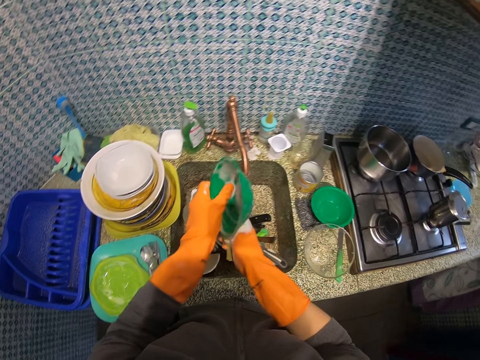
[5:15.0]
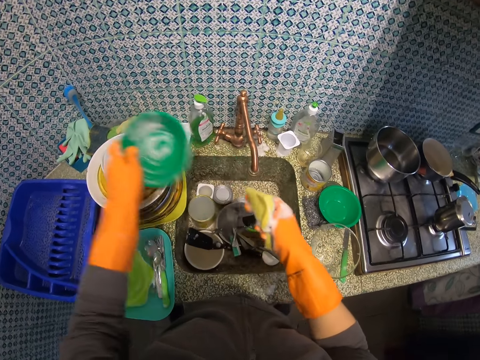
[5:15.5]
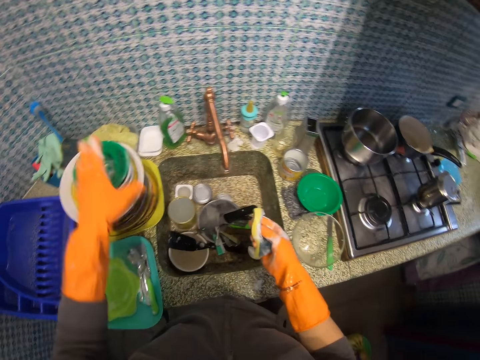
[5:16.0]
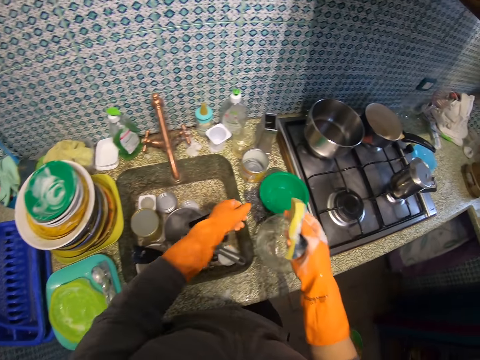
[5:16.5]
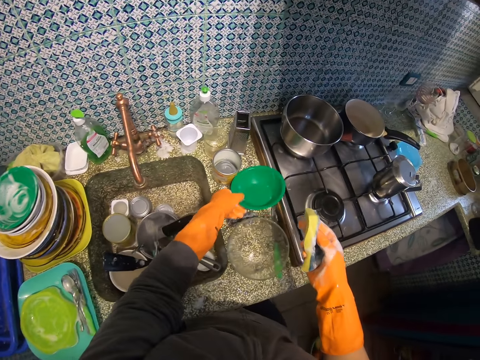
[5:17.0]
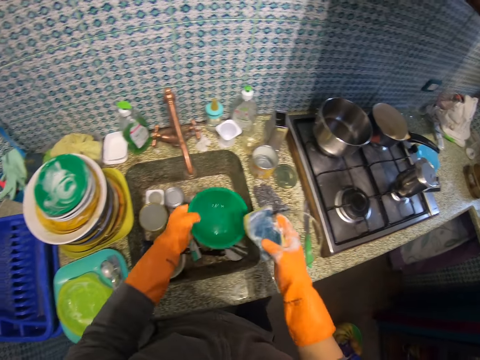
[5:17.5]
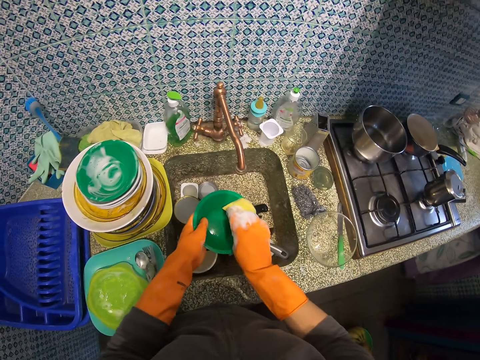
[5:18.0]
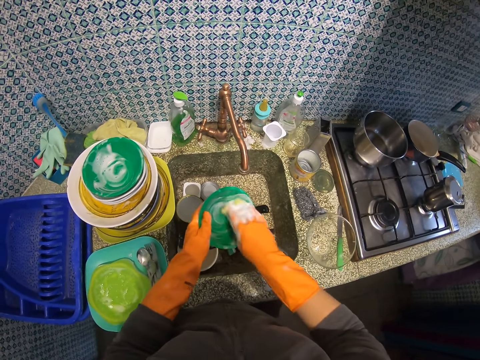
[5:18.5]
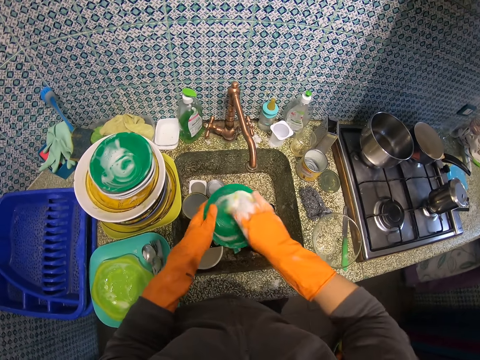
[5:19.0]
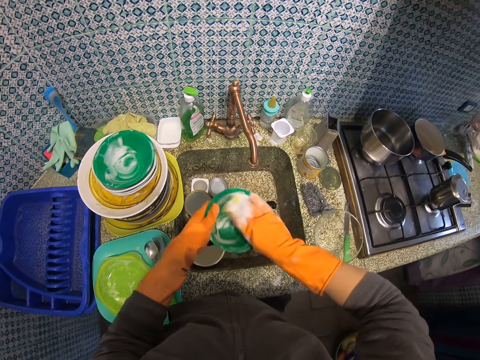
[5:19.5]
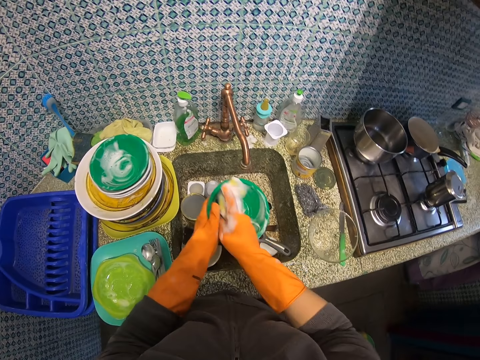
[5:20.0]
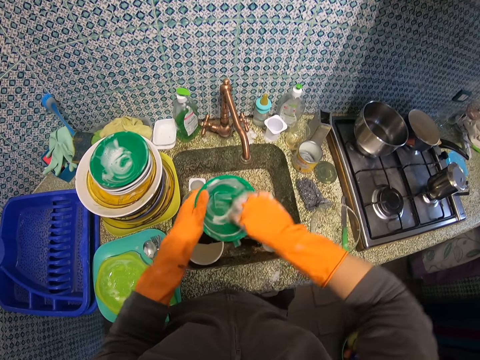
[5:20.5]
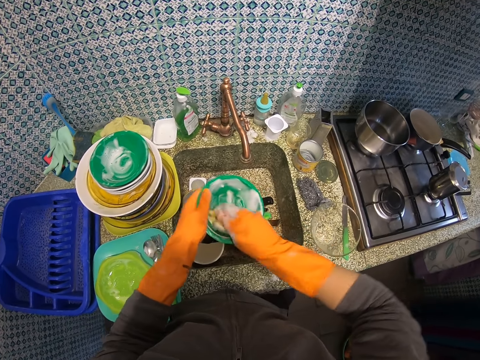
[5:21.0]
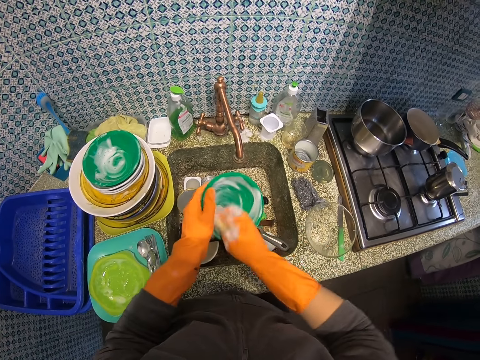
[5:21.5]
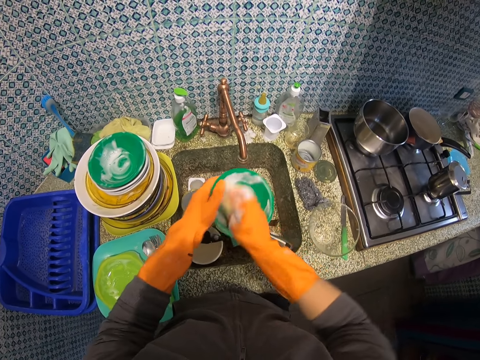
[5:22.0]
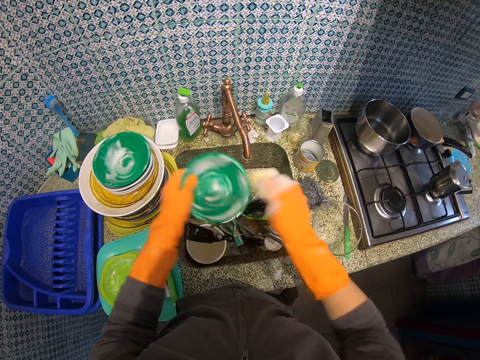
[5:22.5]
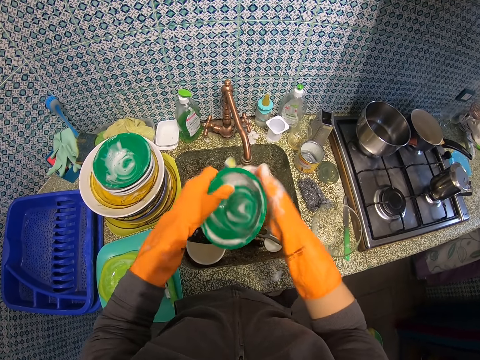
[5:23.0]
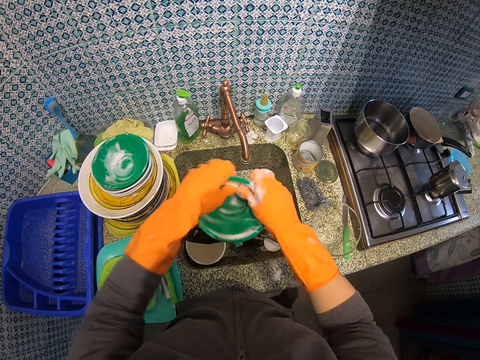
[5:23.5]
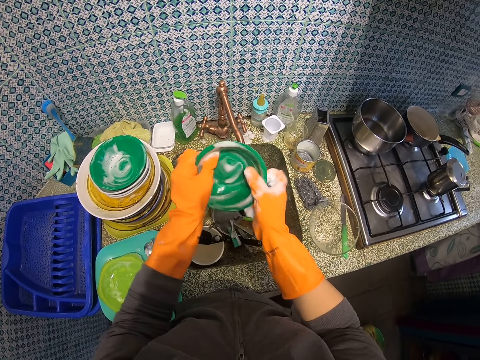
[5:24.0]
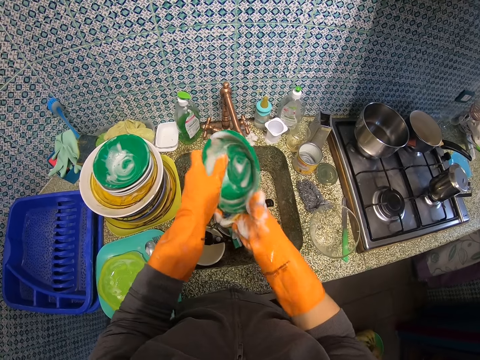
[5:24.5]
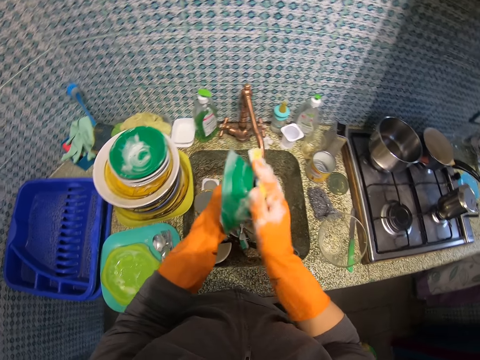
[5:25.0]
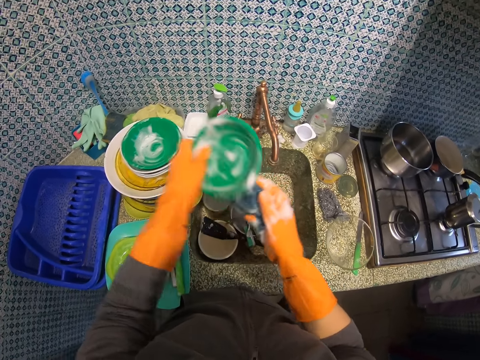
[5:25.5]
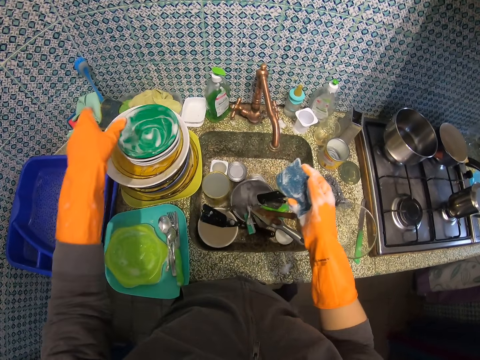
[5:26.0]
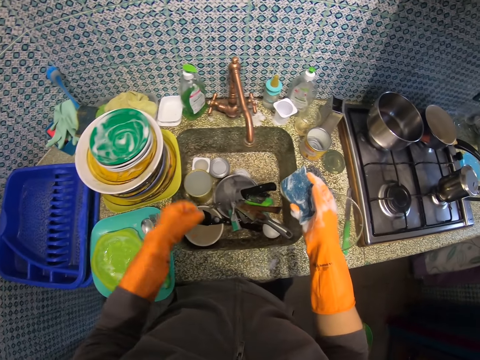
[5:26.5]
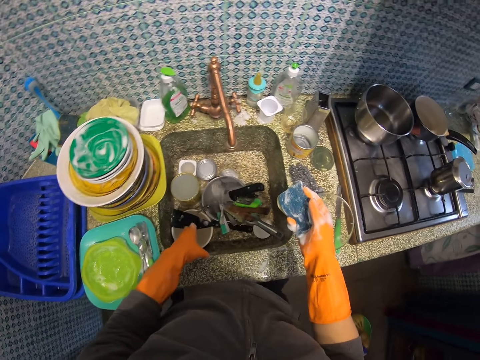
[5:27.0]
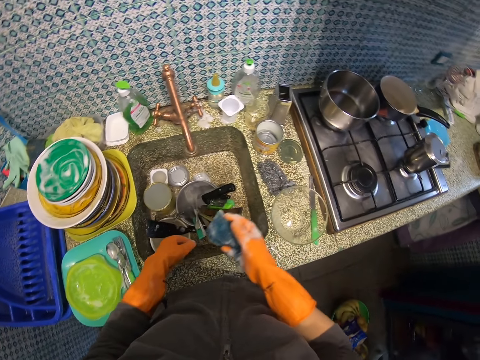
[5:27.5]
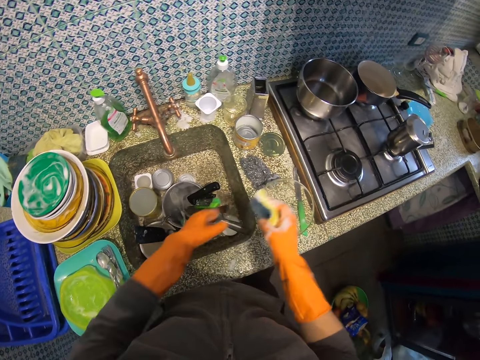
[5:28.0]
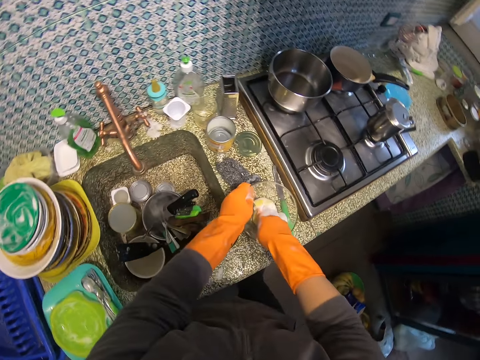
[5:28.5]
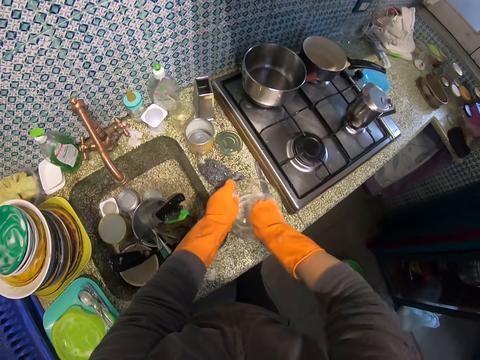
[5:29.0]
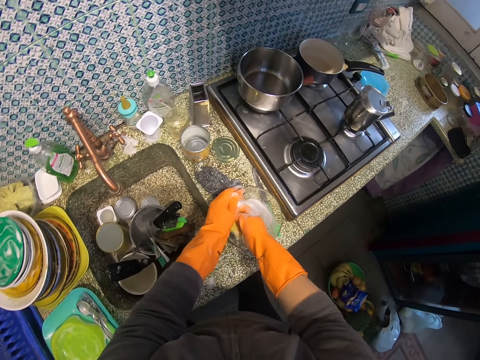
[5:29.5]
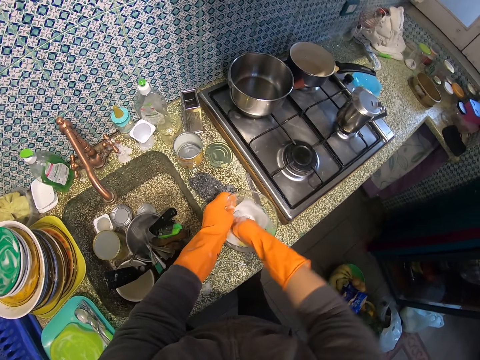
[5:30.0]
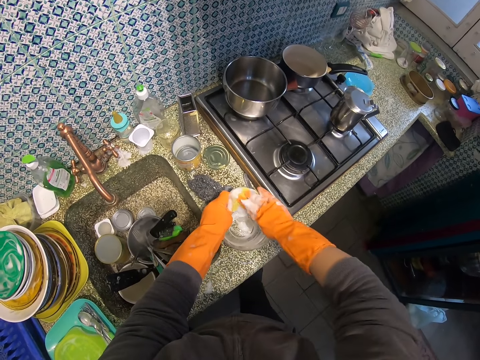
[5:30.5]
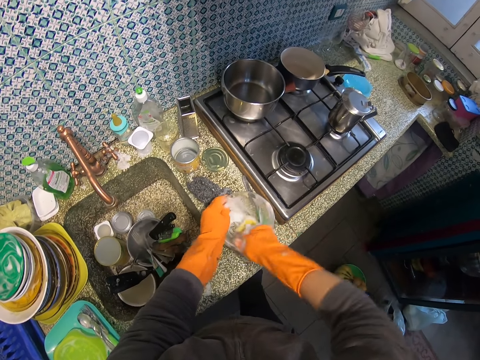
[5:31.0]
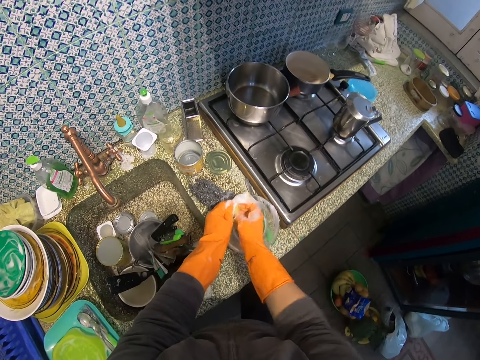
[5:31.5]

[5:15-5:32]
The camera wearer drops the green plate on the previous small ceramic plate. They pick up another green plate from the kitchen slab and wash the green plate. They drop the green plate on the previous green plate. They look around the sink. They touch the glass dish on the kitchen slab. They wash the glass dish that is on the right side.

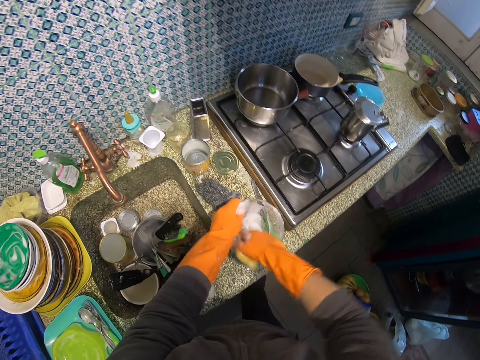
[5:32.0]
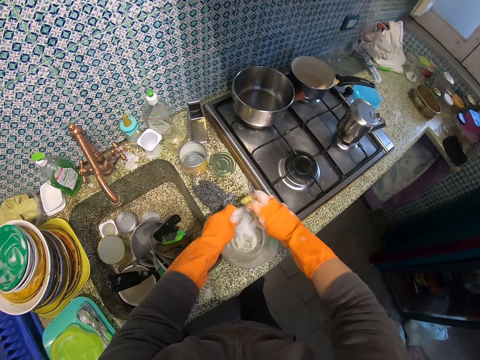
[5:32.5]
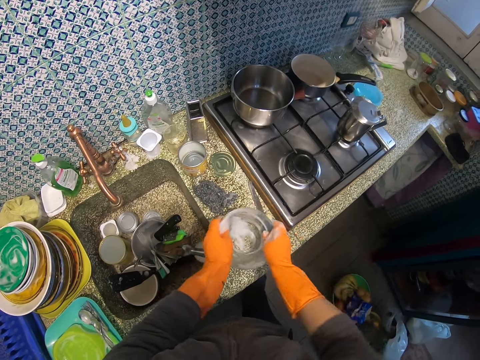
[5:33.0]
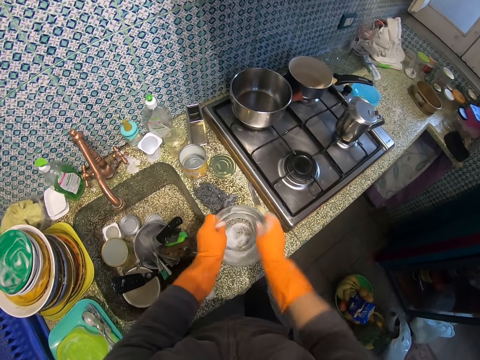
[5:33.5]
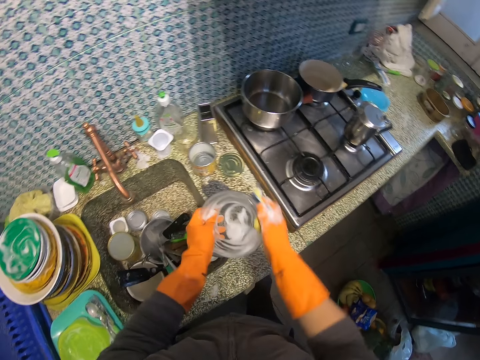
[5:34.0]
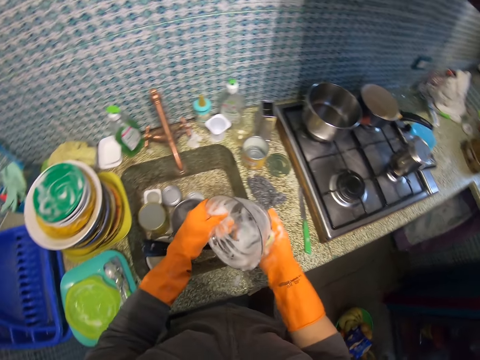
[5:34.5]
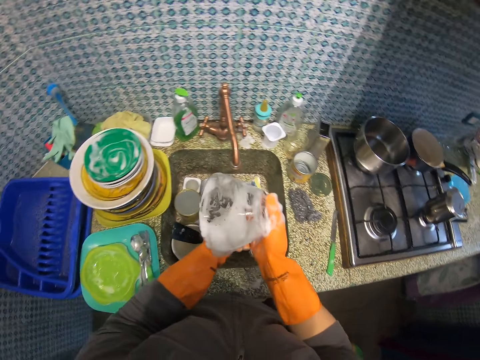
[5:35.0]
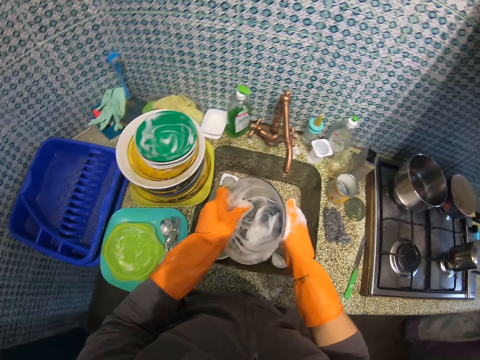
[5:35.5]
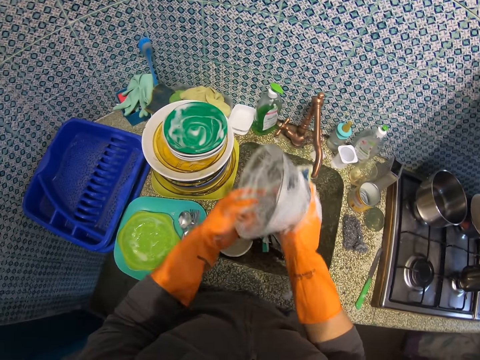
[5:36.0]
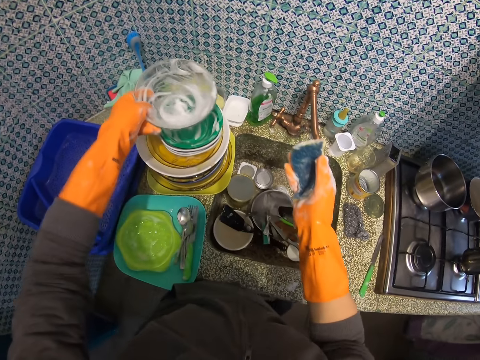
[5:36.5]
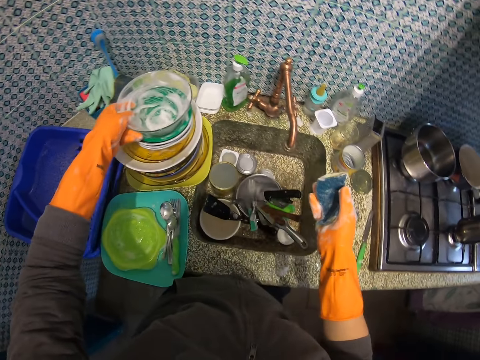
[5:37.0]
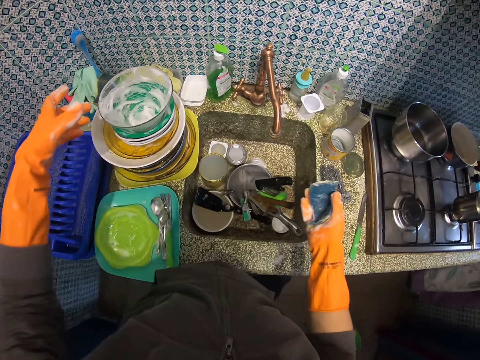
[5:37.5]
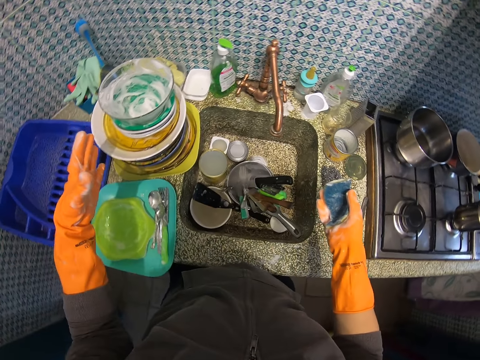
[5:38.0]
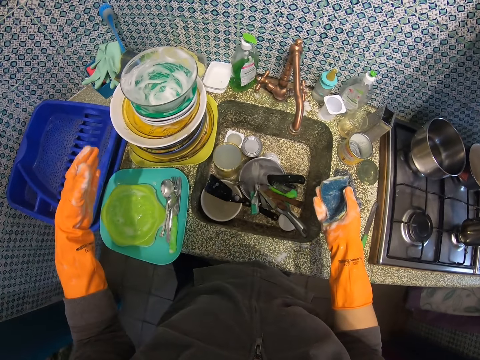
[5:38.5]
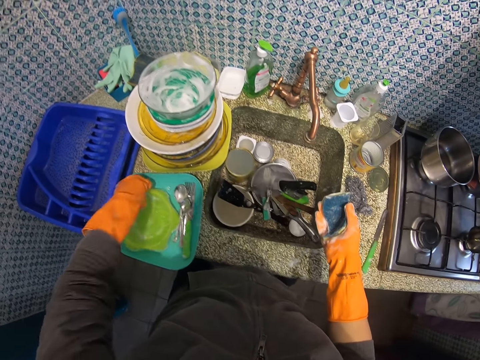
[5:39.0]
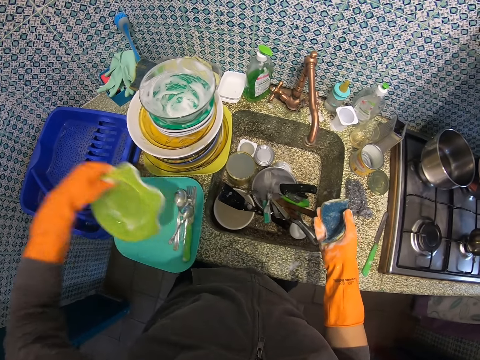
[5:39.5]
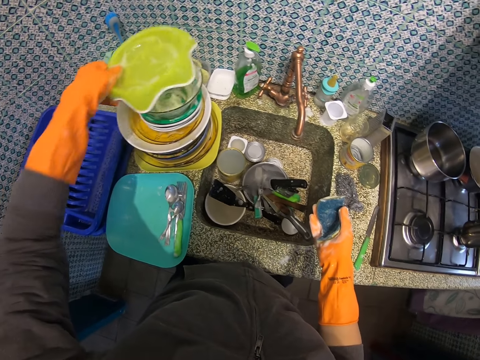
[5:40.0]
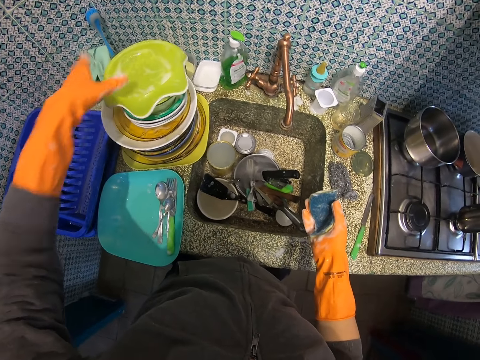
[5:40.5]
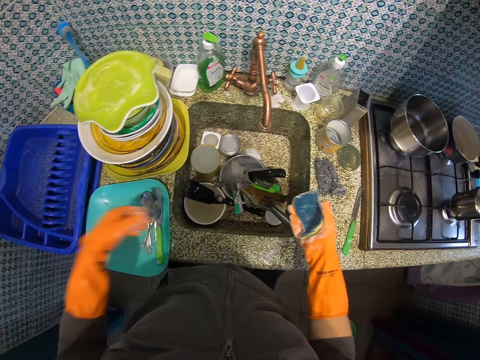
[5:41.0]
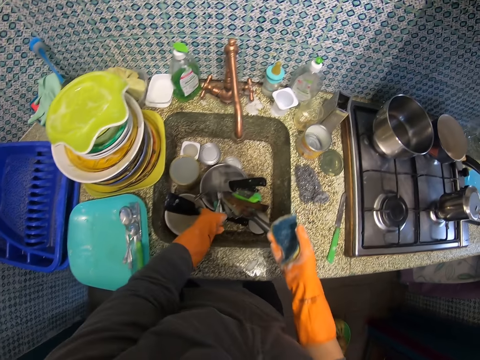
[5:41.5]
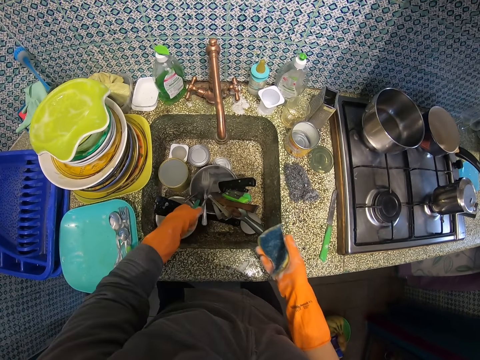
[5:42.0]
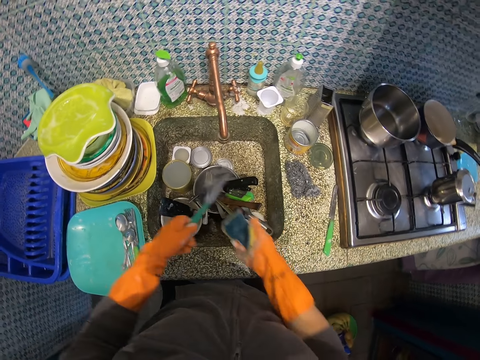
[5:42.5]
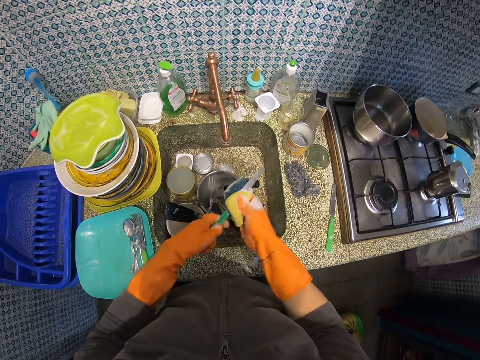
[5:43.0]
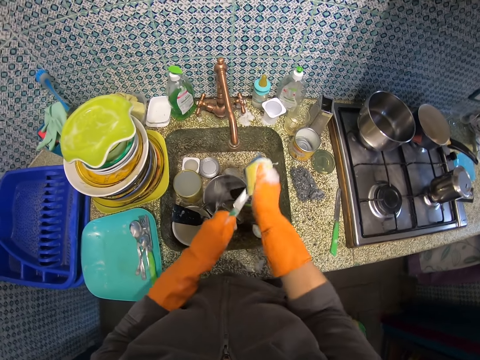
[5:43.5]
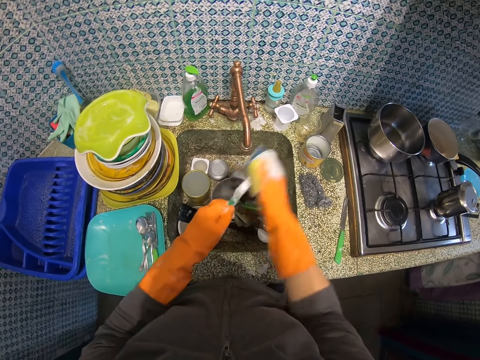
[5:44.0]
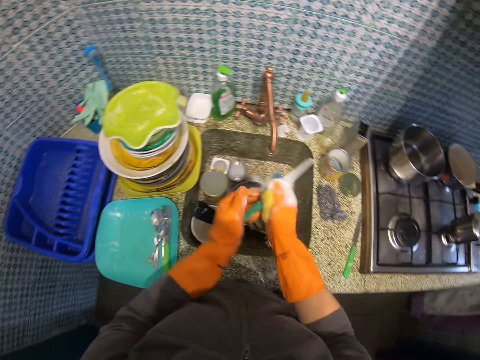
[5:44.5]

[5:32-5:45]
The camera wearer raises the glass dish. They drop the glass dish on the previous green plate. They look around. They pick up a yellow plate from a blue plate on the kitchen slab and drop the yellow plate on the previous glass dish. They pick up a table knife from the zinc and wash the table knife.
